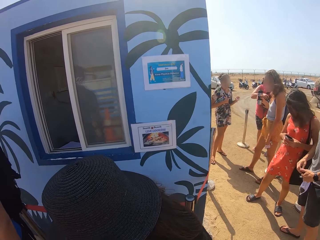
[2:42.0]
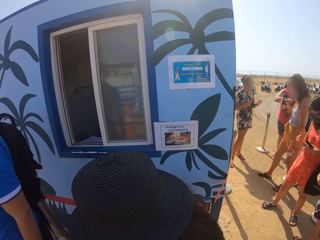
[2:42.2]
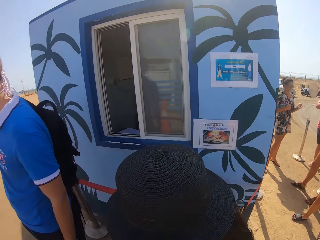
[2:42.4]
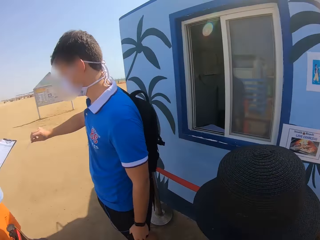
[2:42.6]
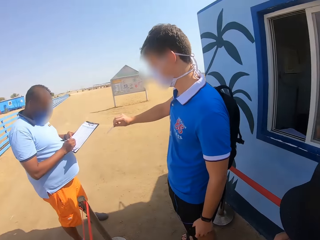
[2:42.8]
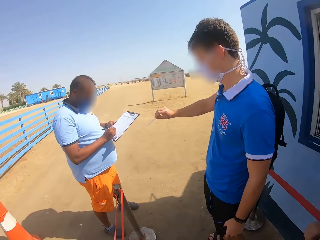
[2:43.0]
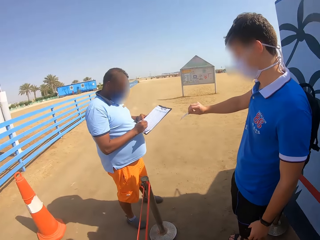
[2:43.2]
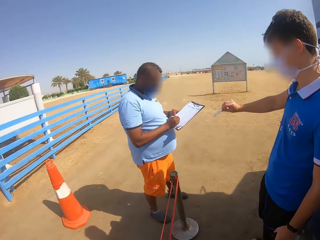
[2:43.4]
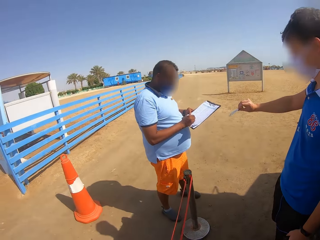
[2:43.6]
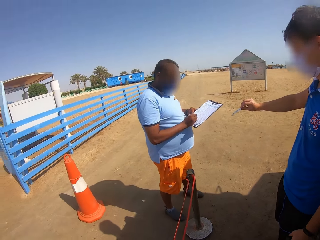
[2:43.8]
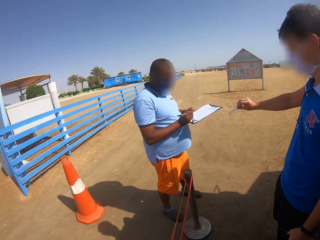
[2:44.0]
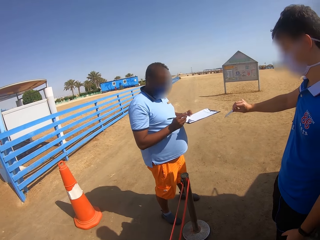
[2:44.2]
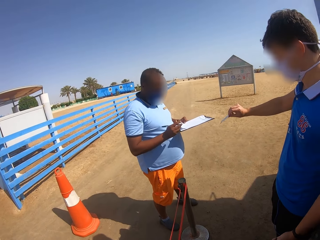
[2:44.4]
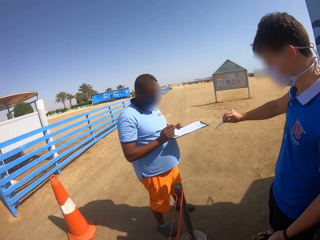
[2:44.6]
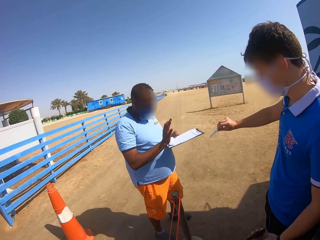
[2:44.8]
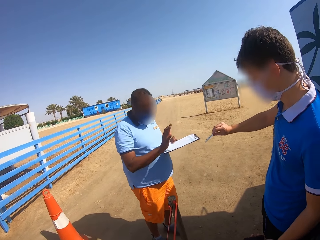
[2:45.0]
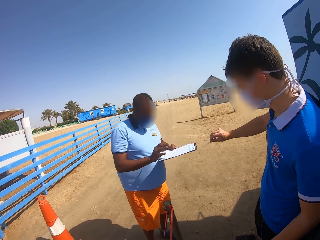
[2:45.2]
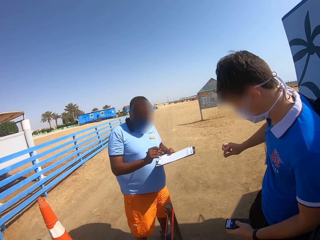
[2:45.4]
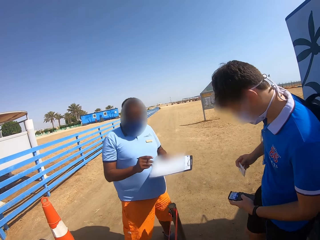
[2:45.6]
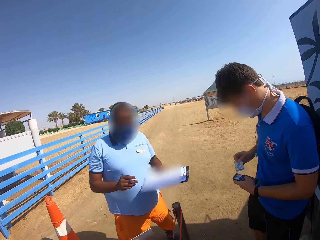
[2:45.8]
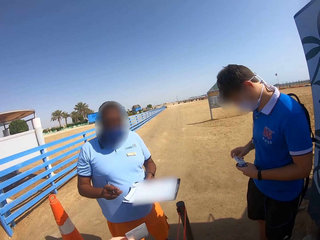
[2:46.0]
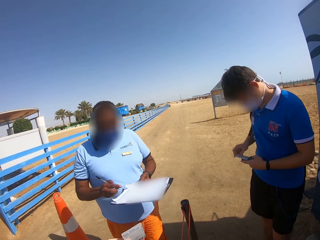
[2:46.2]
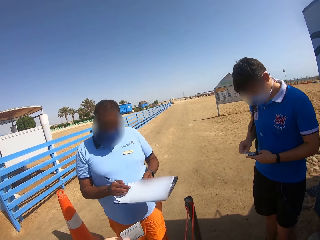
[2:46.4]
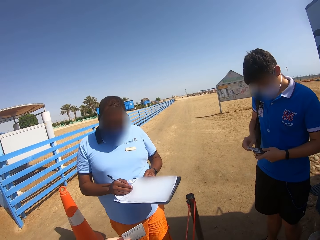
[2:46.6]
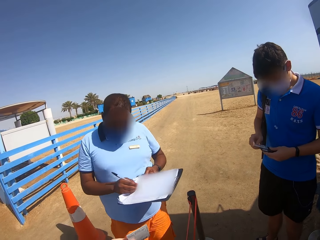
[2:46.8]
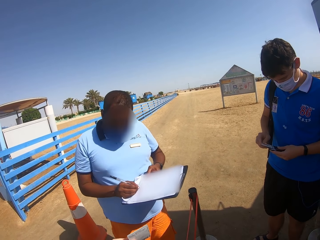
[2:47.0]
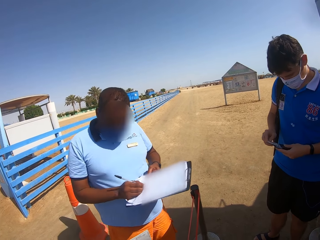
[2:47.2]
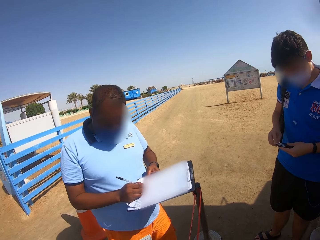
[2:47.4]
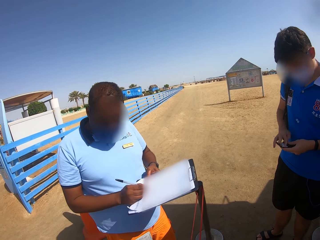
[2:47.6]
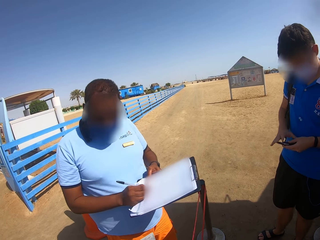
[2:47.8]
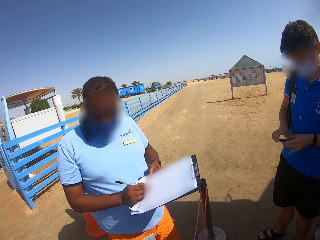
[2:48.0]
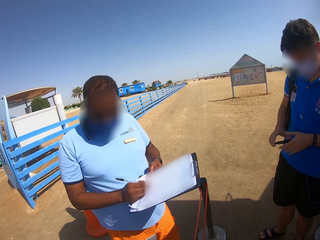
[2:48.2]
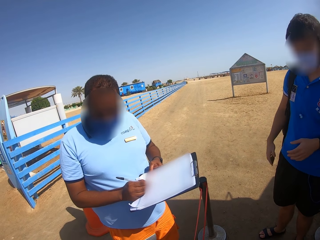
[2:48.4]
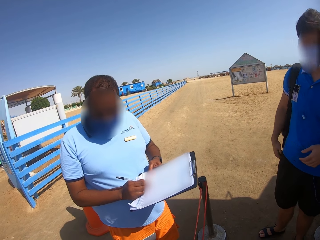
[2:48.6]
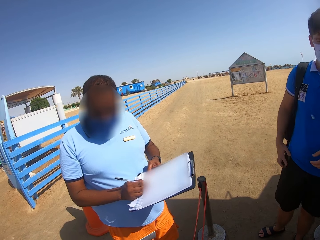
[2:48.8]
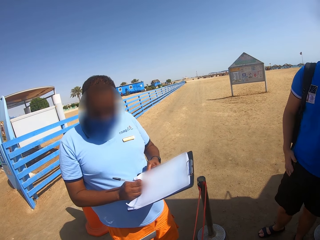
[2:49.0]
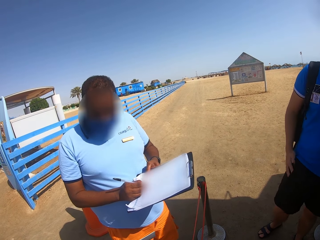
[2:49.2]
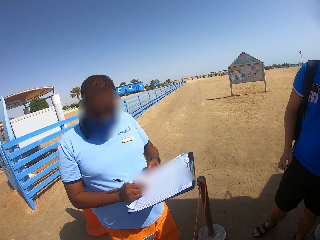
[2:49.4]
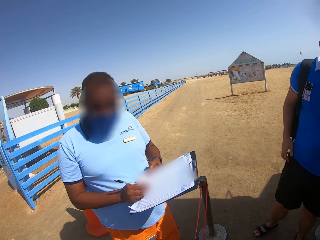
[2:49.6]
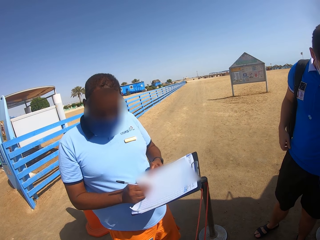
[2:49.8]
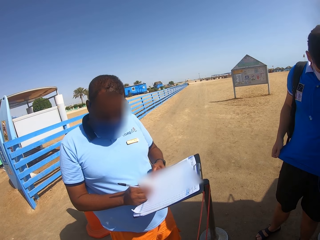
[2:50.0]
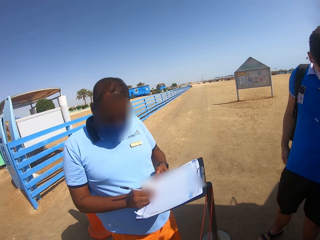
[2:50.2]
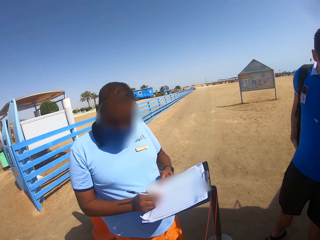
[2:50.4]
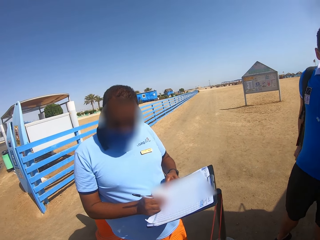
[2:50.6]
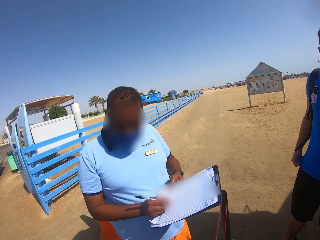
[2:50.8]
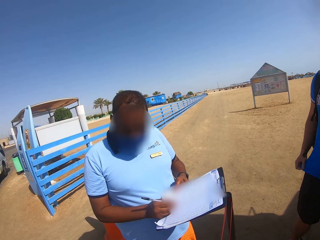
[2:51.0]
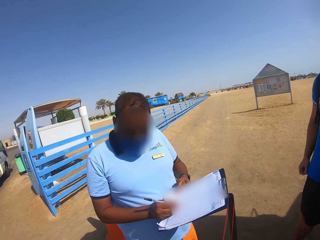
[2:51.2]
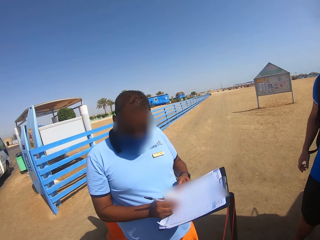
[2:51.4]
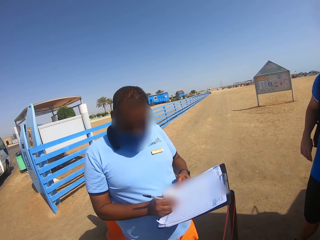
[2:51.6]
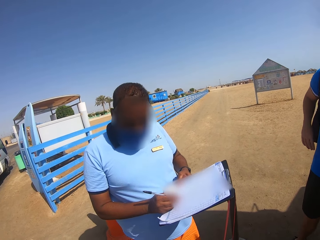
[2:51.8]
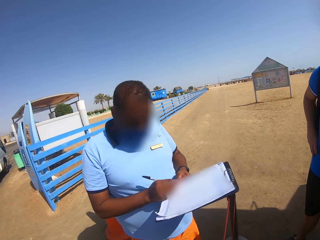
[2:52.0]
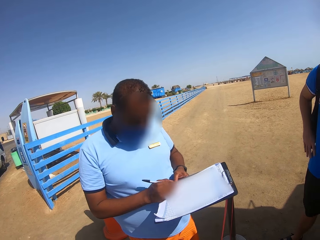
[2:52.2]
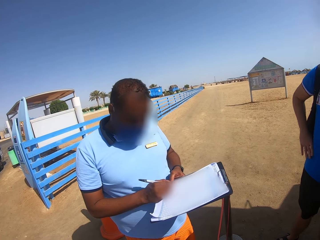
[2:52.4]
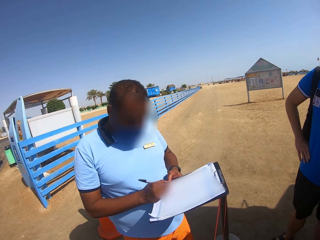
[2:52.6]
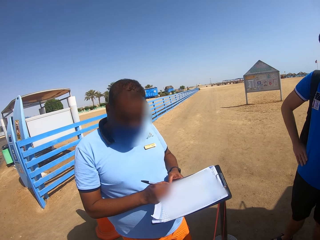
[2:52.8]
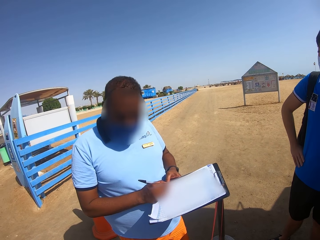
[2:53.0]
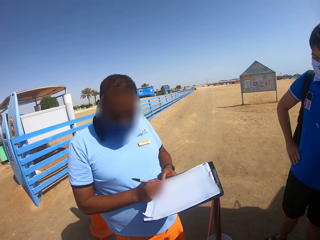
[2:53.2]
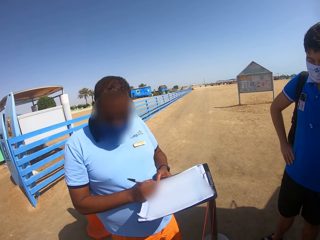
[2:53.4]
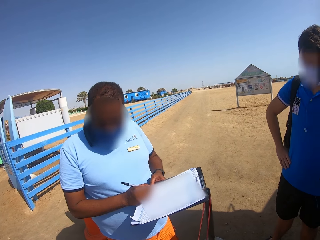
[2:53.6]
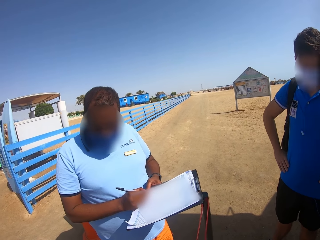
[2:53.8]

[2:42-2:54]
A man writes on the sheet of paper. The man moves towards the camera wearer. Another man places the card in his wallet. The other man places the wallet in his pocket. The first man writes on the sheet of paper.

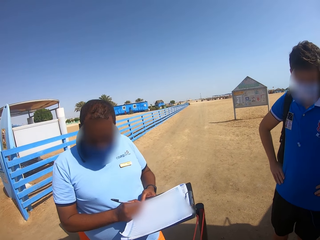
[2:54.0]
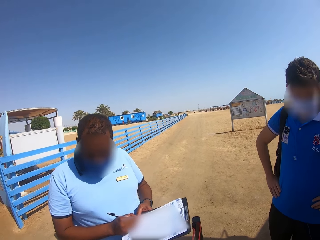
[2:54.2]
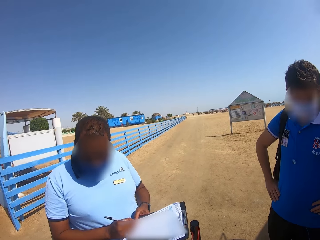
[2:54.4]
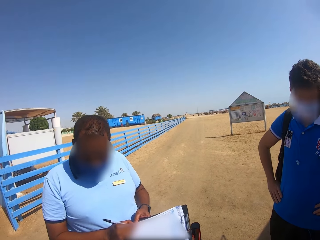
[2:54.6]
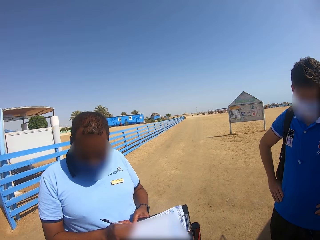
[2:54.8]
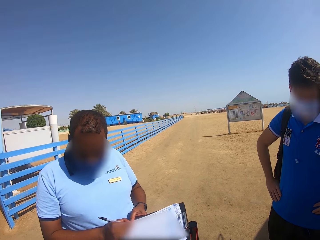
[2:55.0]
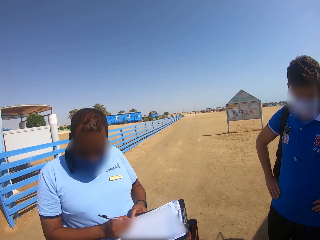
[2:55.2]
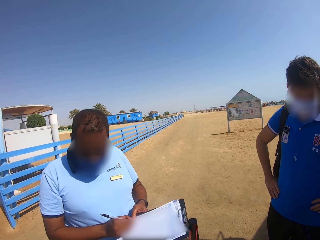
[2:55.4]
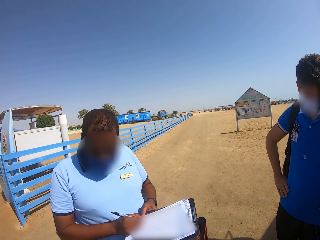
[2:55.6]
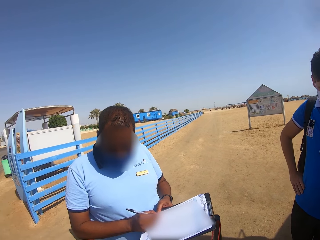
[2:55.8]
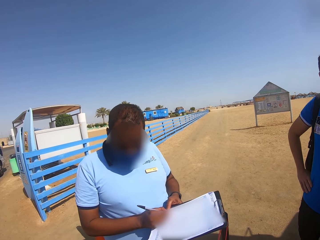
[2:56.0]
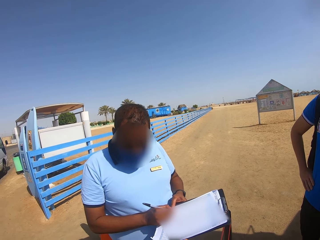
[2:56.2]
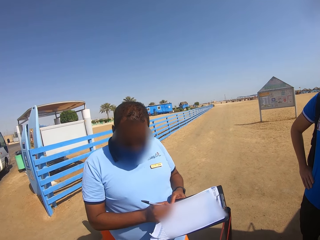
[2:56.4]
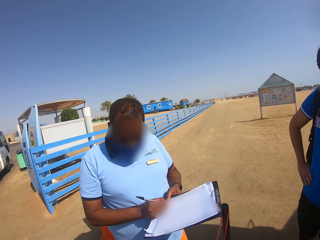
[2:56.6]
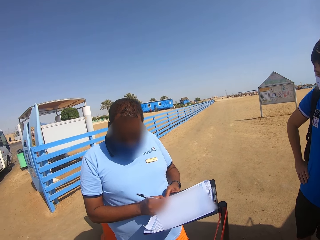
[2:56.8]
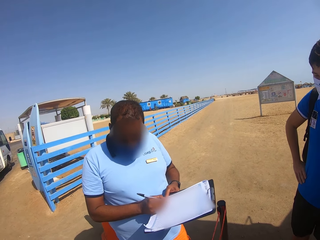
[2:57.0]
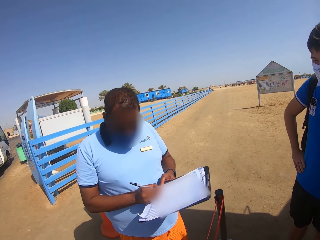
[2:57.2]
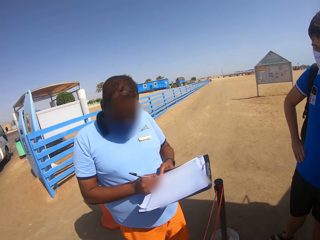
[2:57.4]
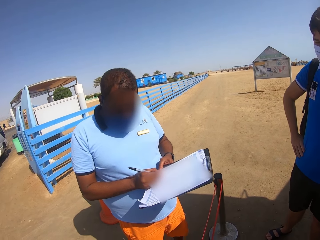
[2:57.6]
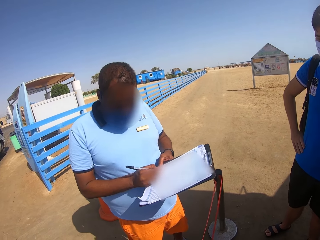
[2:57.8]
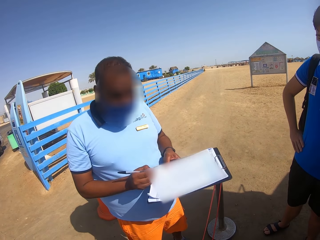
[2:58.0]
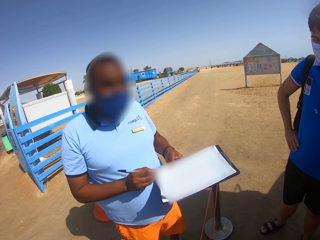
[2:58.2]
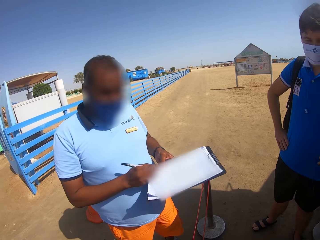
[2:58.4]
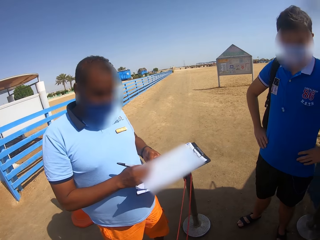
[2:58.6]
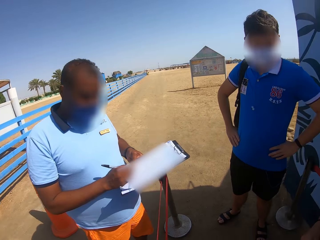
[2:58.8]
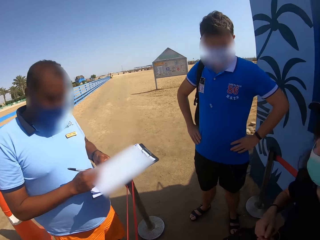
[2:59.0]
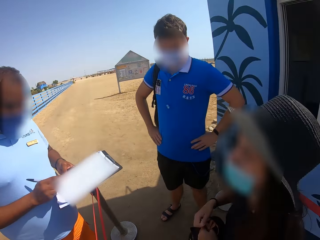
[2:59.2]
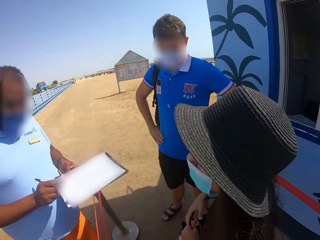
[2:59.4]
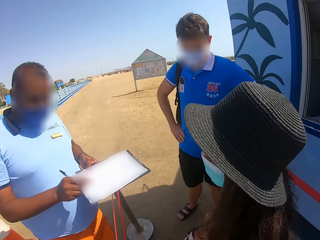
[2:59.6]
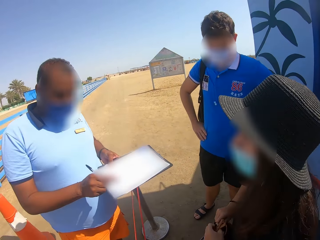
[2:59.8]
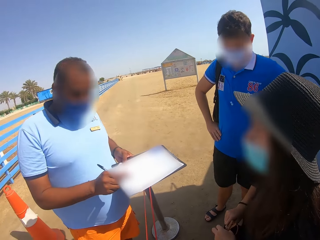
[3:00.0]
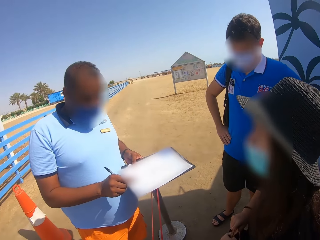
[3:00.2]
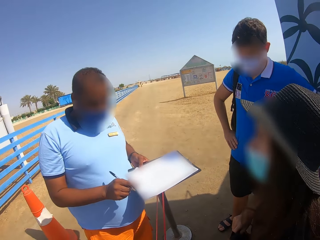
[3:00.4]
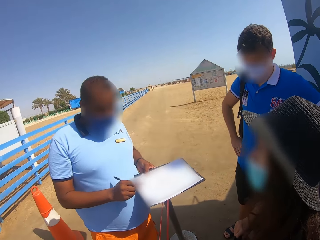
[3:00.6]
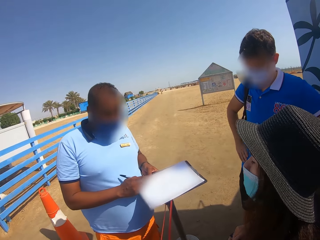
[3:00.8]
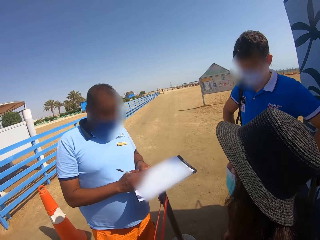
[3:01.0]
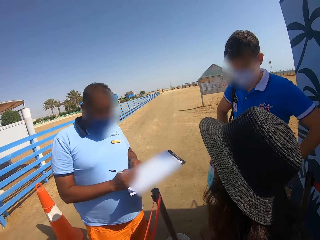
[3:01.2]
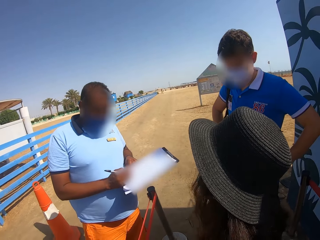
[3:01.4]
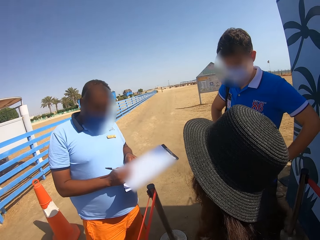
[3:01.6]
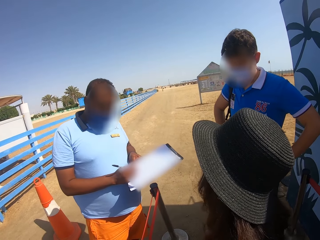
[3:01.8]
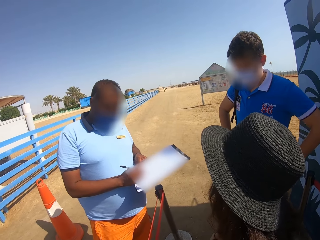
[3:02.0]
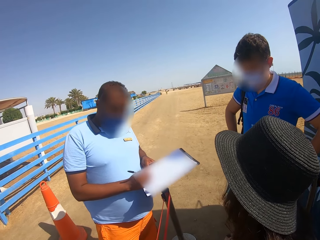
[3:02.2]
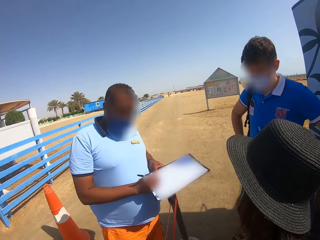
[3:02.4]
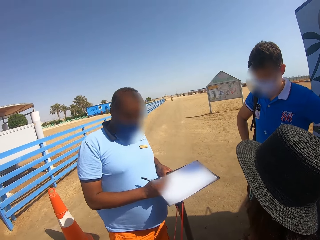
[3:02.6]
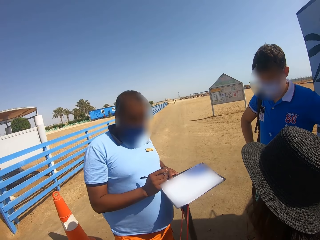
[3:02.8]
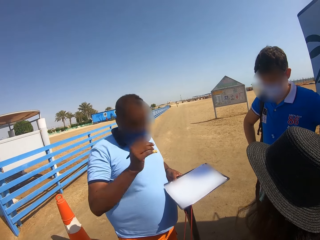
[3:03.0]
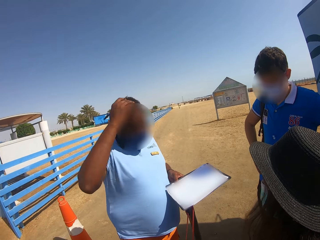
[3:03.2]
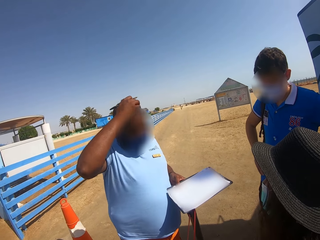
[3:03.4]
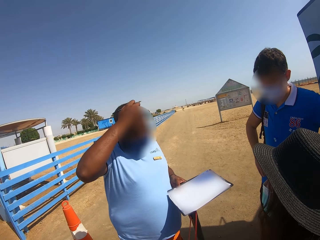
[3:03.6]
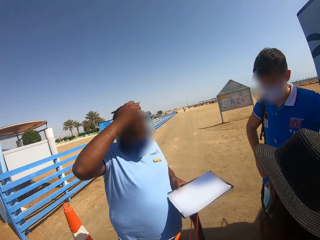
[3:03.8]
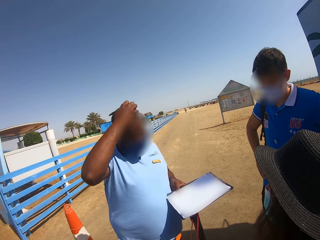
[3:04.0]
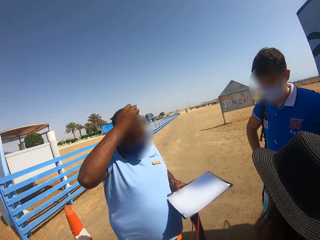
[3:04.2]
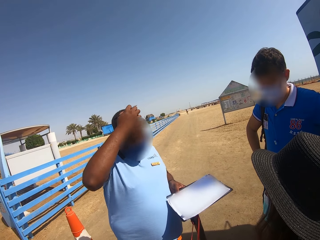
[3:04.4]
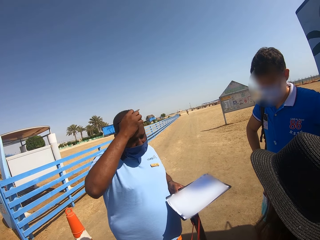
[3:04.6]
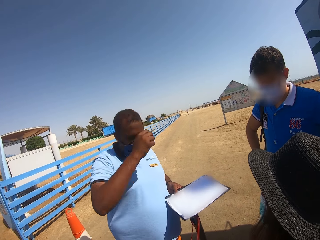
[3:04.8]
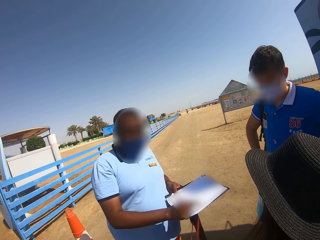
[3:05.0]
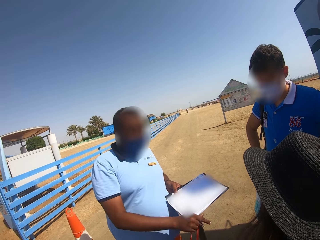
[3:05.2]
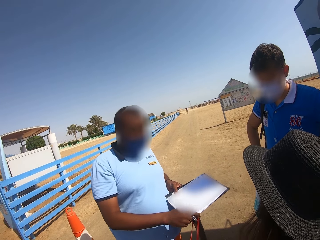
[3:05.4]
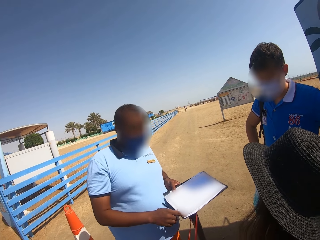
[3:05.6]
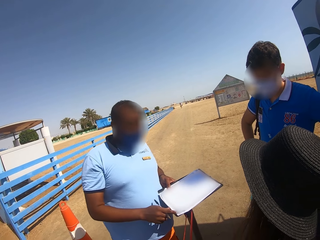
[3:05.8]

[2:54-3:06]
A man scratches his face with his hand.
